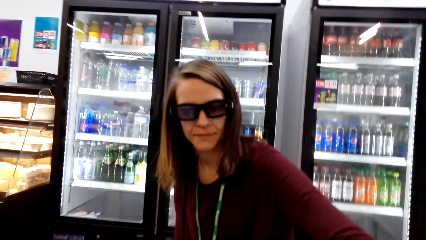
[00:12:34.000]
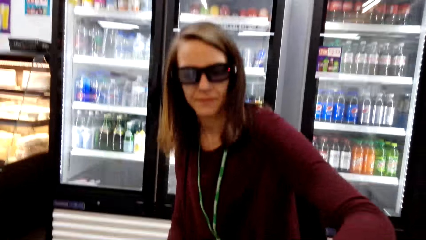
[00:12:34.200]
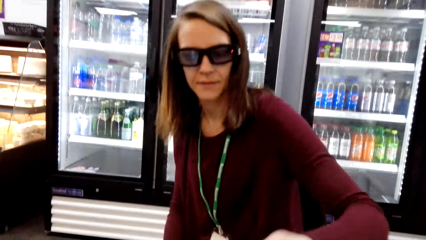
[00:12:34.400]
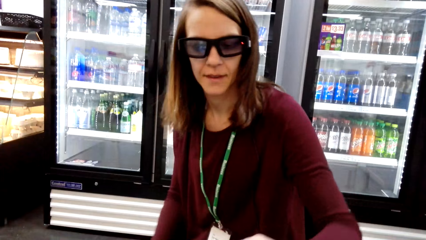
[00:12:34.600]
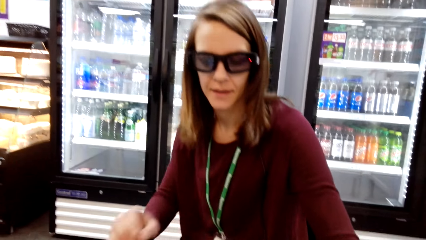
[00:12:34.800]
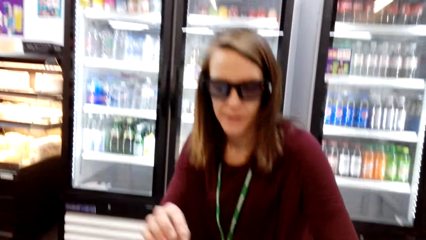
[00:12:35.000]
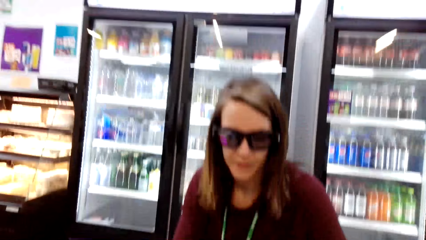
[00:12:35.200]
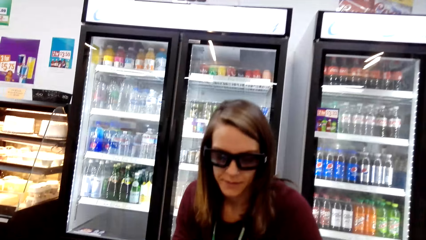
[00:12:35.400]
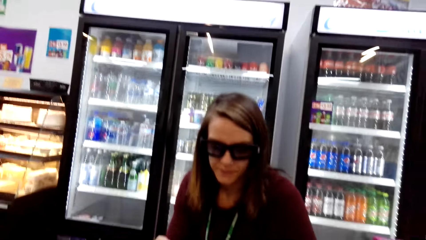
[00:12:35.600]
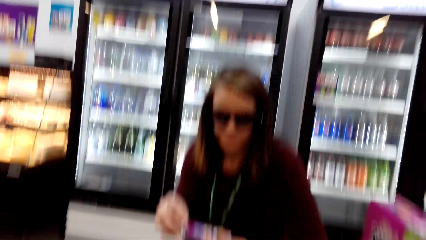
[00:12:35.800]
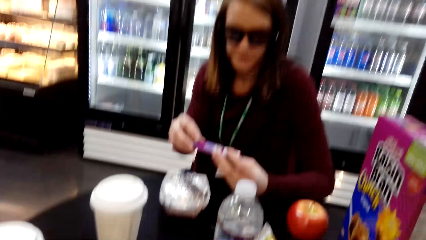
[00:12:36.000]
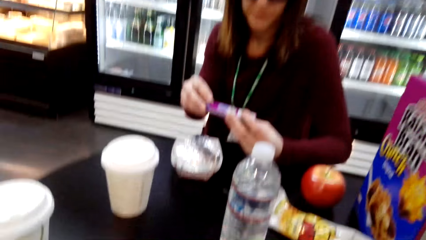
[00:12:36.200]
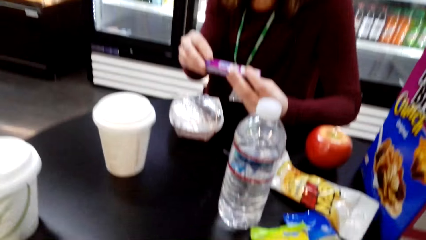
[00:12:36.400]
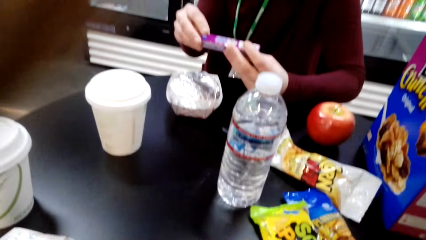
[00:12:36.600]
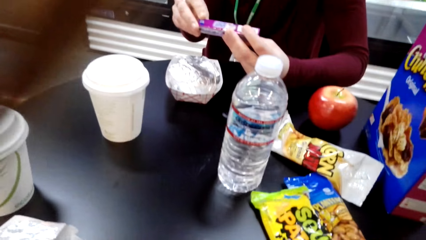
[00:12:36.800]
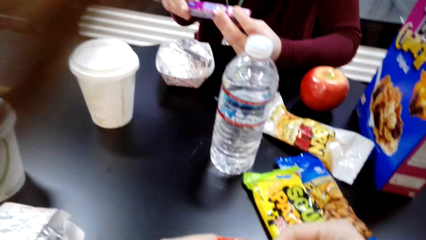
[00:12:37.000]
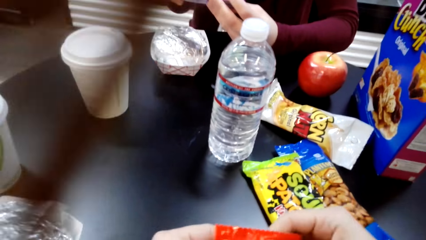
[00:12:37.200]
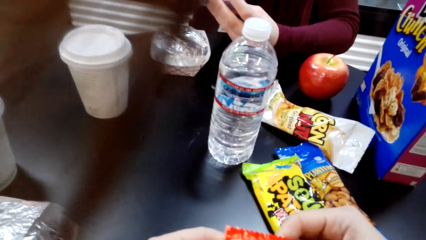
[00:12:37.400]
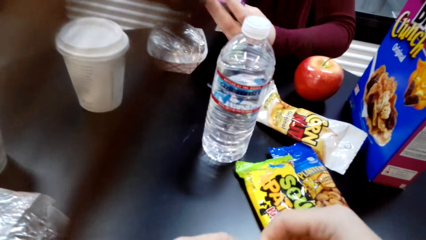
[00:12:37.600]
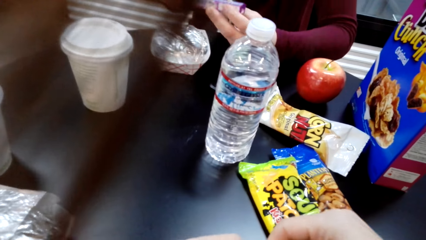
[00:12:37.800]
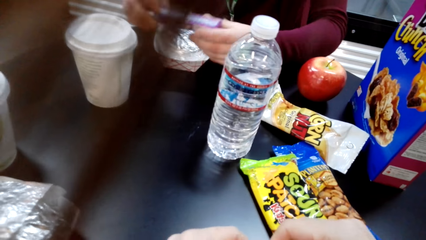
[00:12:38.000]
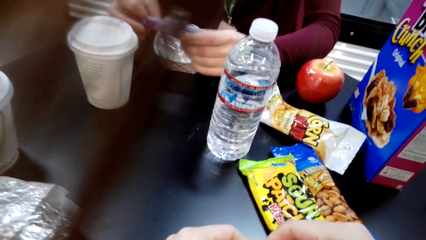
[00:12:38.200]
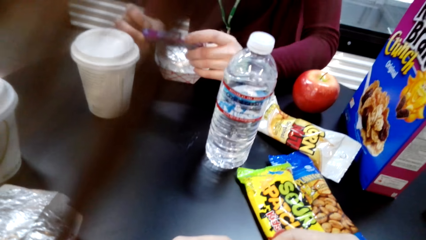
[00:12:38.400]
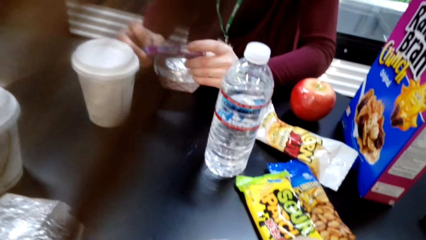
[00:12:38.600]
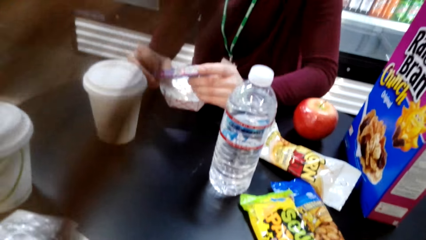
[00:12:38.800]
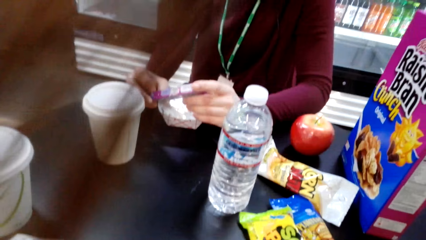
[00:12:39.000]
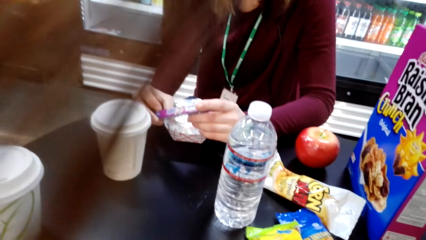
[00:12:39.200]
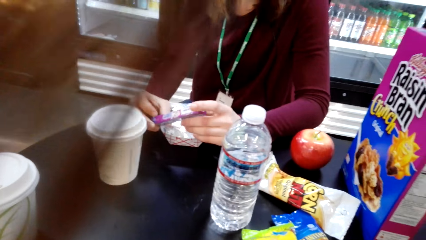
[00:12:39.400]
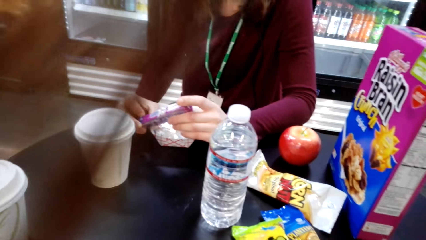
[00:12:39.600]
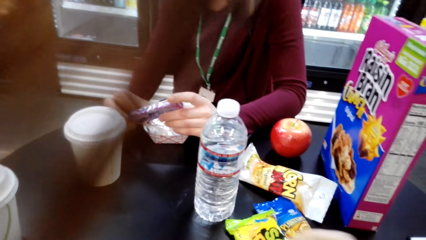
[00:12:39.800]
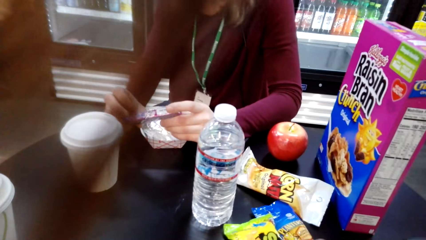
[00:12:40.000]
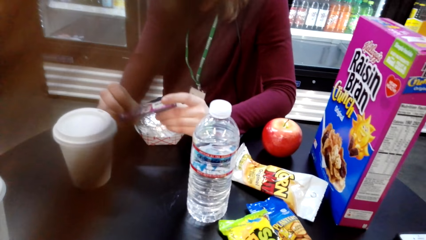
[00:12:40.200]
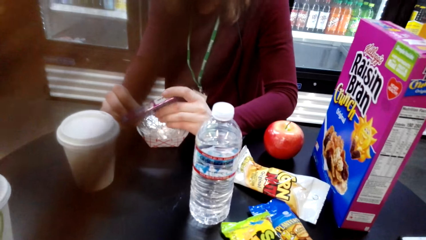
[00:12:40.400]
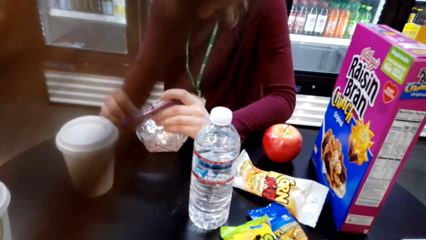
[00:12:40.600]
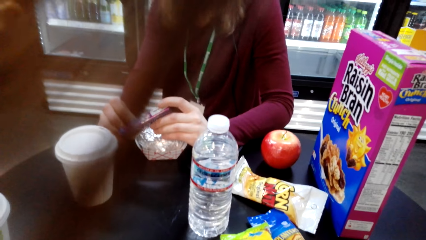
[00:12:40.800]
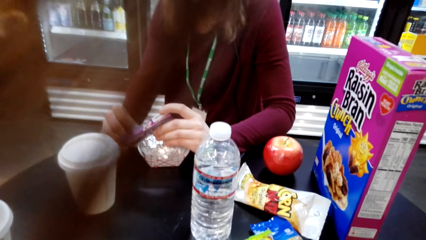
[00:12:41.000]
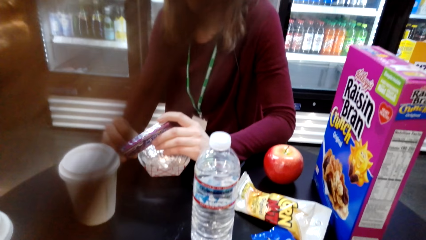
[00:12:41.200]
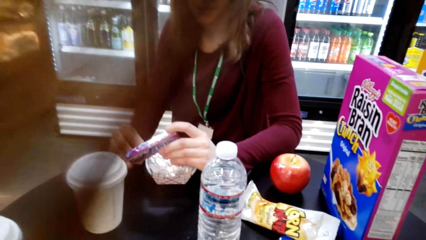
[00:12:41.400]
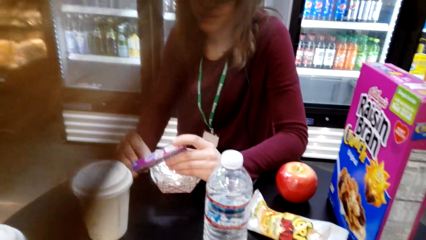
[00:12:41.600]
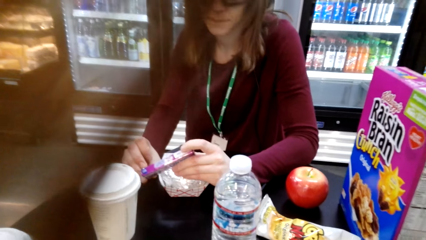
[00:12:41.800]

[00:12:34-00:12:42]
A woman picks up a candy bar. The woman holds an object.

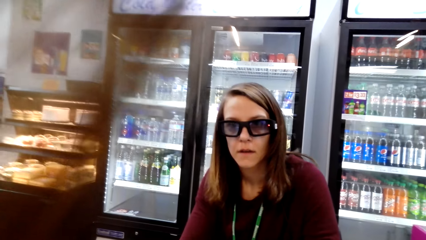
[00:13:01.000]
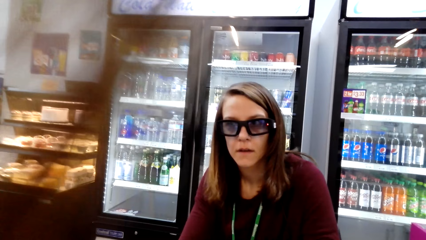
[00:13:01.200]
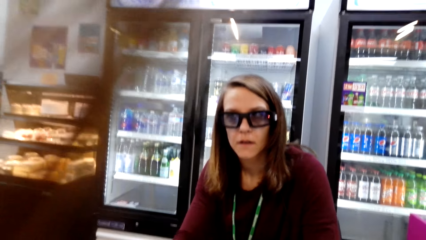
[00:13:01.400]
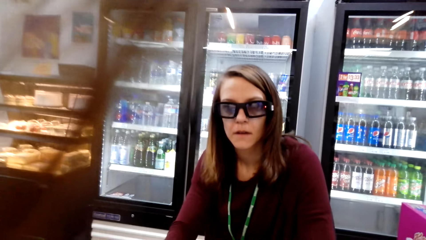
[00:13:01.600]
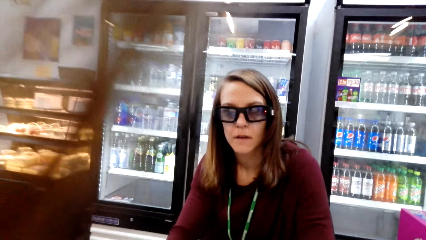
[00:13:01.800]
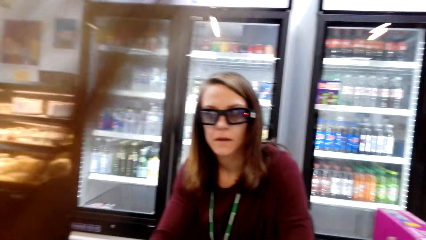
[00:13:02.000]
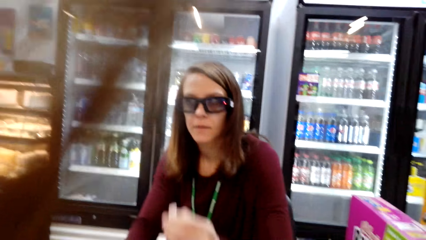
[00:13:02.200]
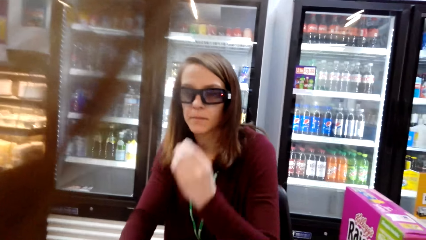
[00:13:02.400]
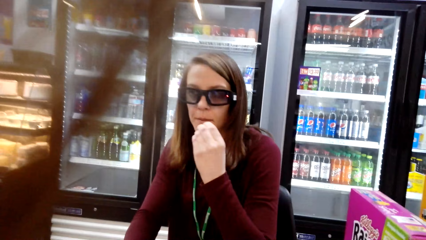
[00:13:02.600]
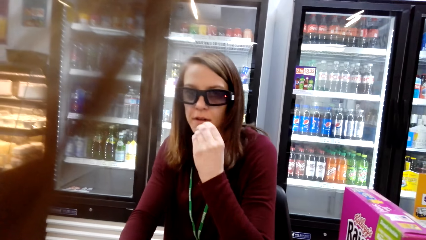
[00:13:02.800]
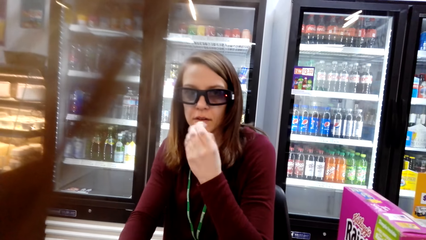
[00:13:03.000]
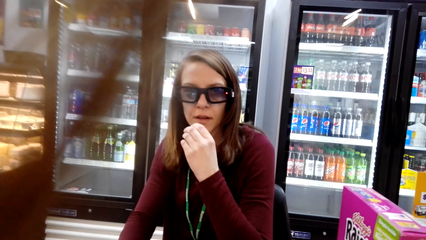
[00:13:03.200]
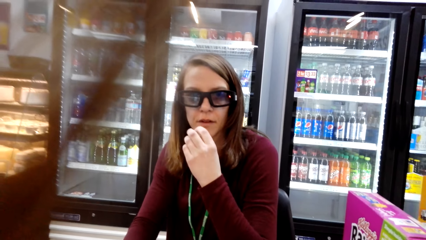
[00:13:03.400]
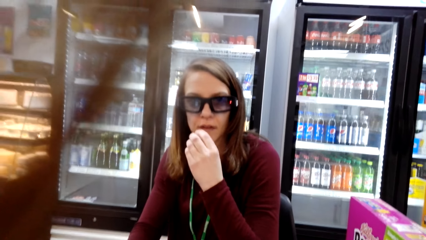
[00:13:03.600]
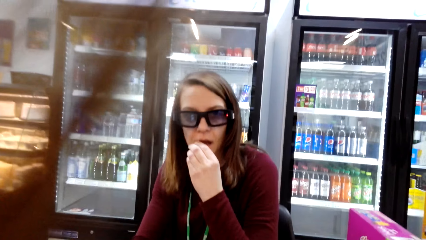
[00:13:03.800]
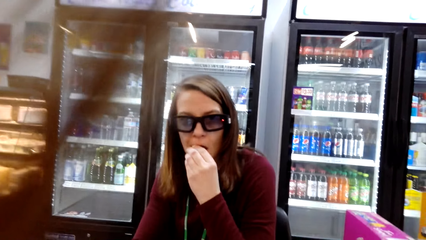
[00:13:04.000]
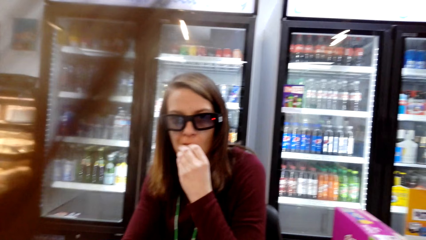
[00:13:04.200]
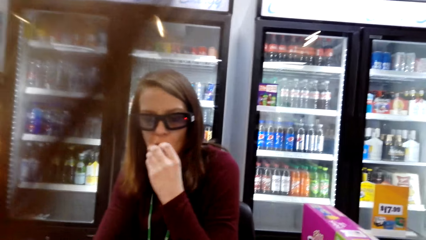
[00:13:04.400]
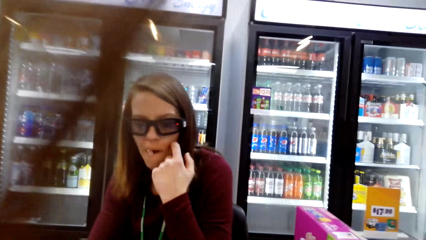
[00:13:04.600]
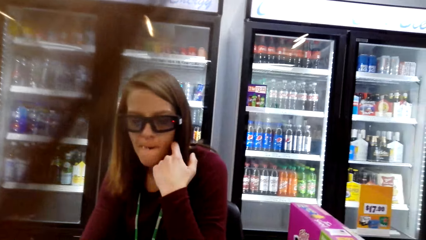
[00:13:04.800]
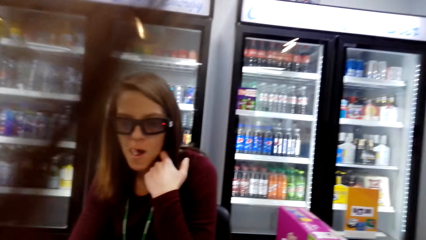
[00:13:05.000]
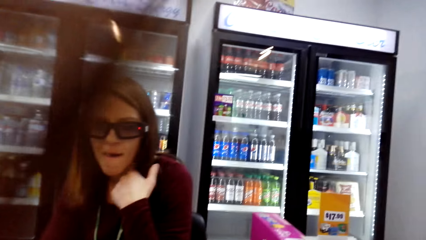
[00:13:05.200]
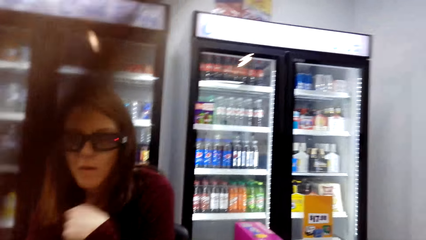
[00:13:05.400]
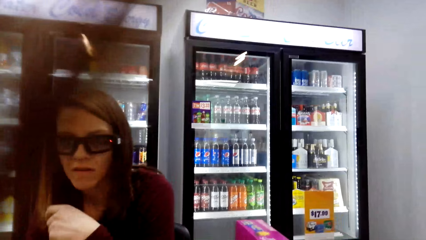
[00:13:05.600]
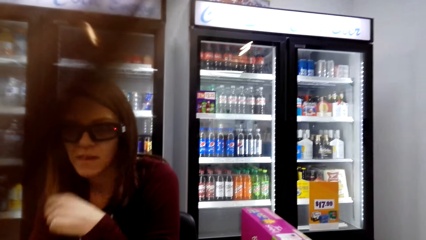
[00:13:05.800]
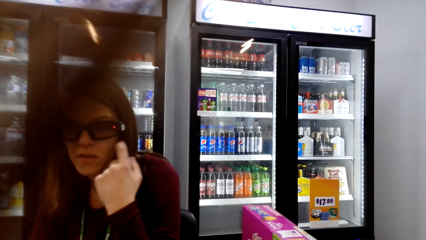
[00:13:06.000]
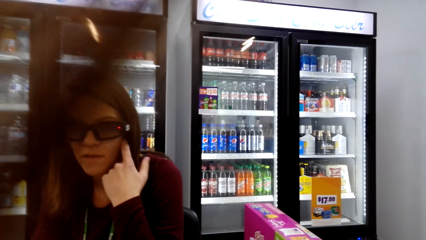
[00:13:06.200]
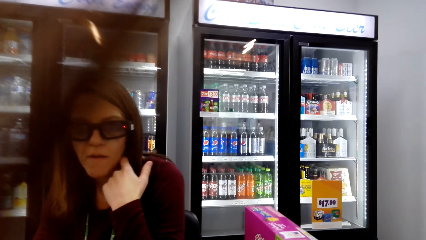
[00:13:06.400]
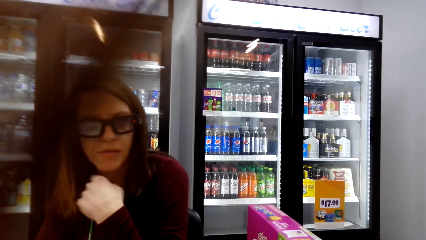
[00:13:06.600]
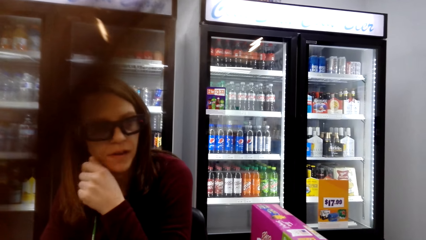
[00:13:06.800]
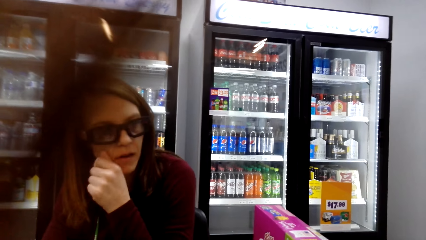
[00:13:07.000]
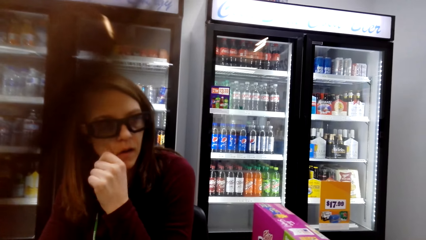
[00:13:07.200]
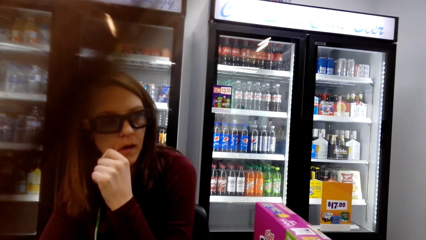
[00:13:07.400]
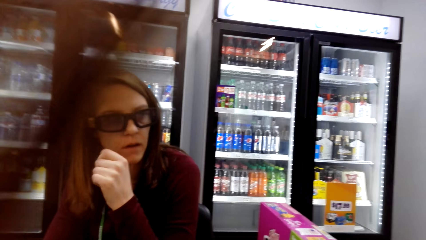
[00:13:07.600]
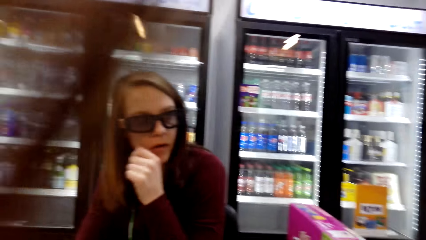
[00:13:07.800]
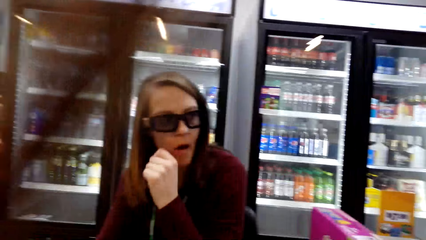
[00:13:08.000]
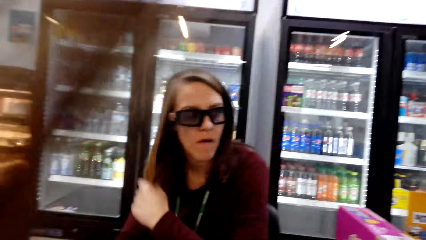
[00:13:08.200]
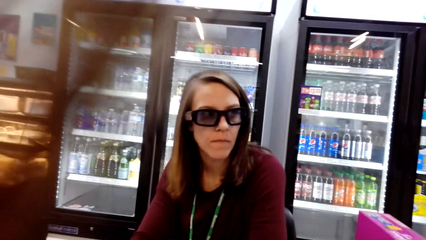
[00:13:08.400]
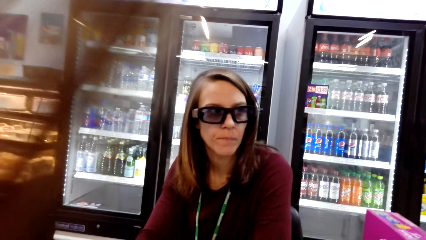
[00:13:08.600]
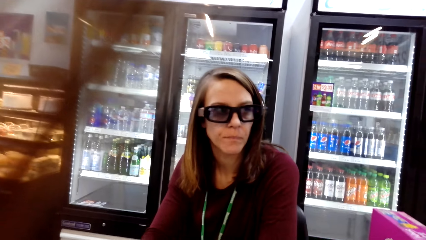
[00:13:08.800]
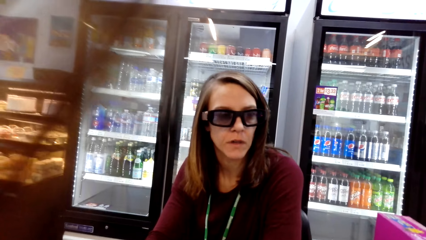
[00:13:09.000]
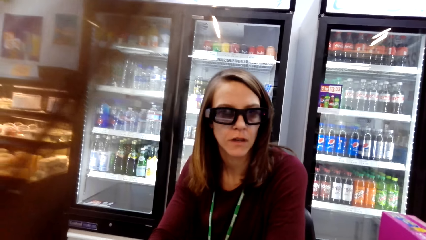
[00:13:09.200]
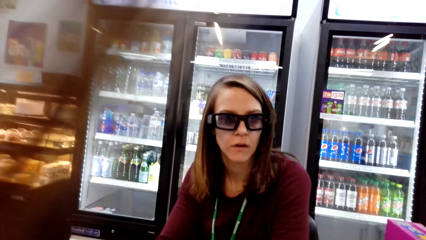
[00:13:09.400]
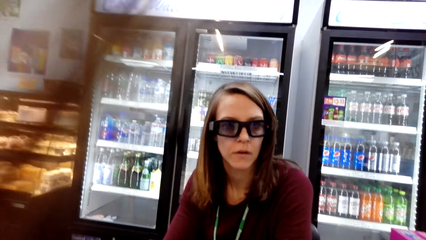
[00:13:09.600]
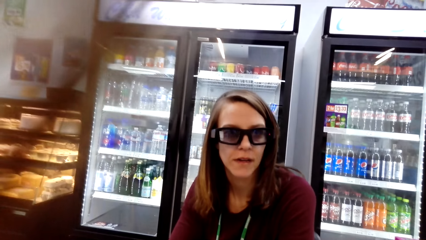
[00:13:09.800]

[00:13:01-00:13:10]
The camera wearer converses with a person. A woman eats.
